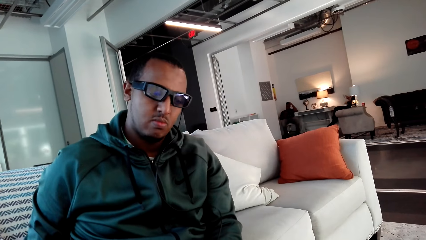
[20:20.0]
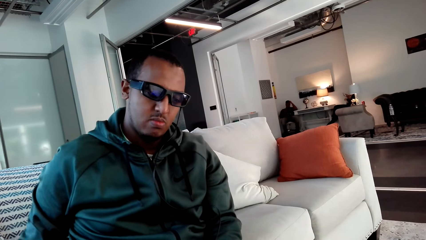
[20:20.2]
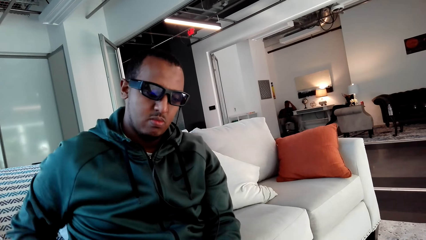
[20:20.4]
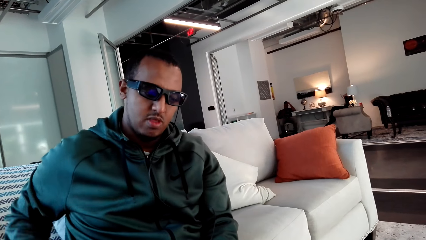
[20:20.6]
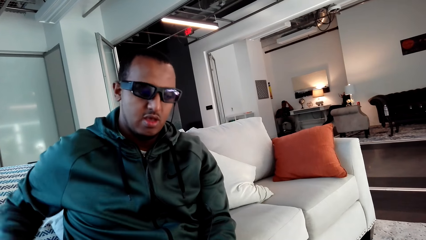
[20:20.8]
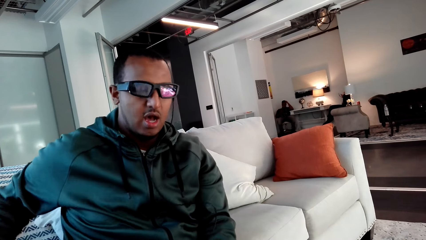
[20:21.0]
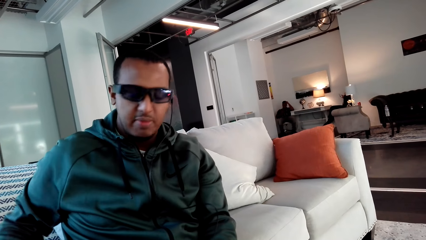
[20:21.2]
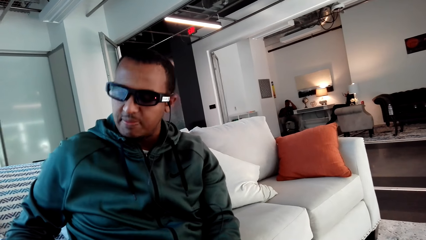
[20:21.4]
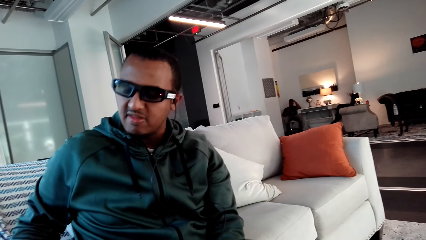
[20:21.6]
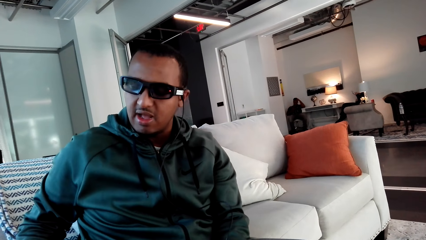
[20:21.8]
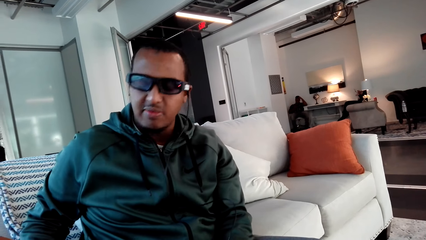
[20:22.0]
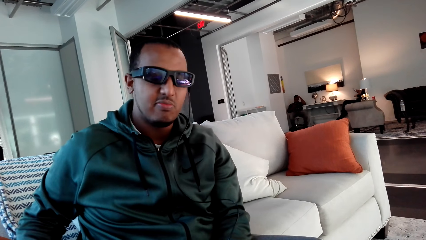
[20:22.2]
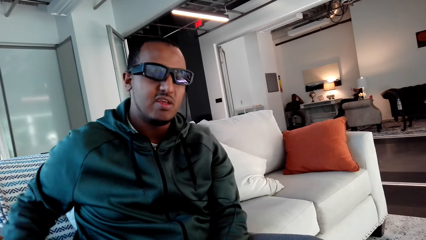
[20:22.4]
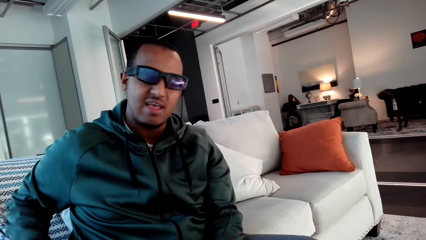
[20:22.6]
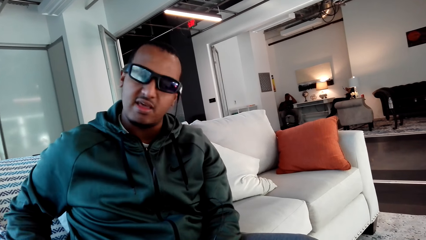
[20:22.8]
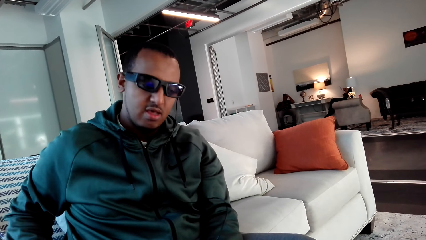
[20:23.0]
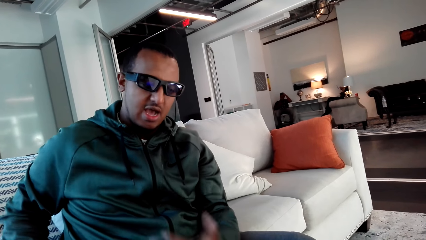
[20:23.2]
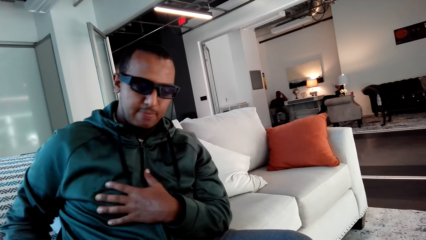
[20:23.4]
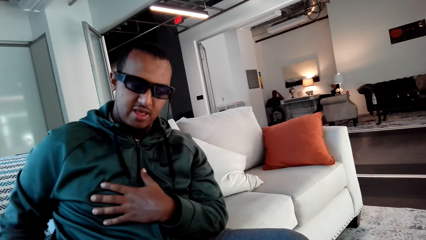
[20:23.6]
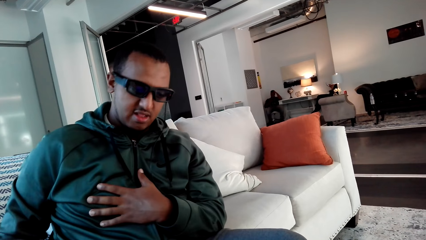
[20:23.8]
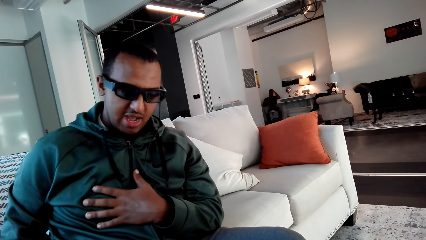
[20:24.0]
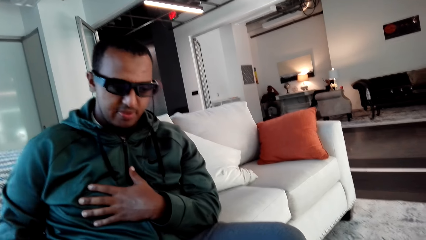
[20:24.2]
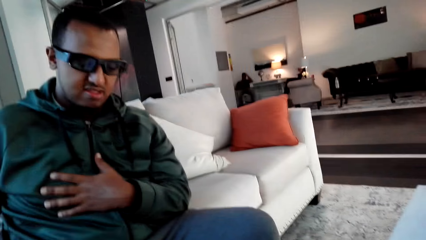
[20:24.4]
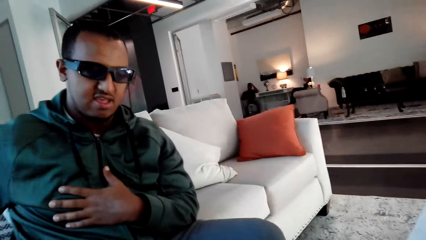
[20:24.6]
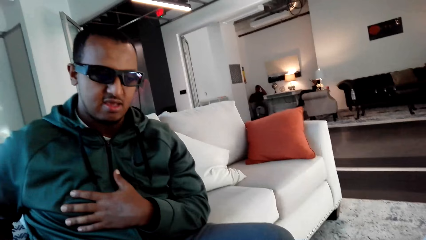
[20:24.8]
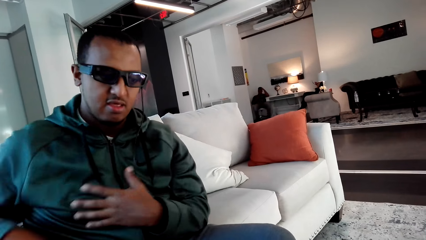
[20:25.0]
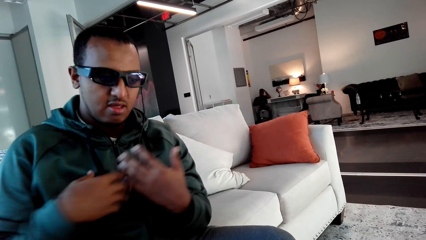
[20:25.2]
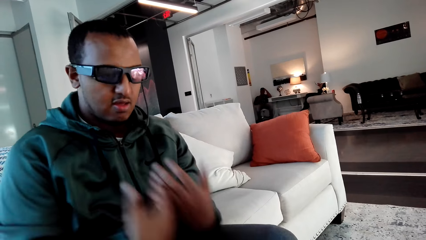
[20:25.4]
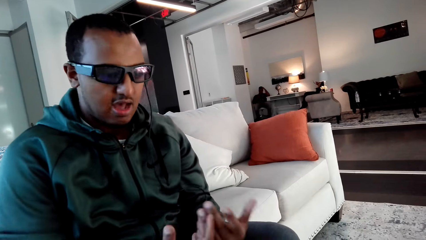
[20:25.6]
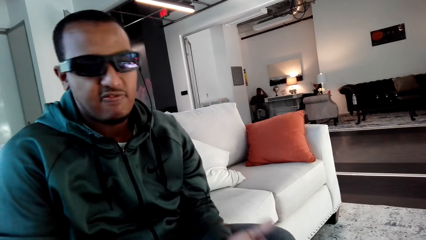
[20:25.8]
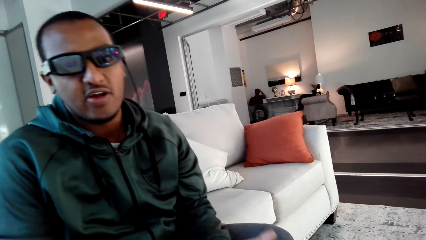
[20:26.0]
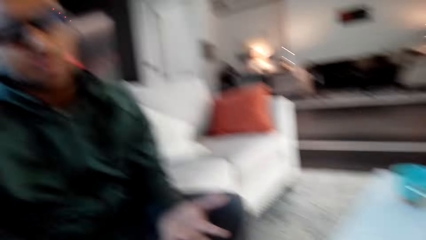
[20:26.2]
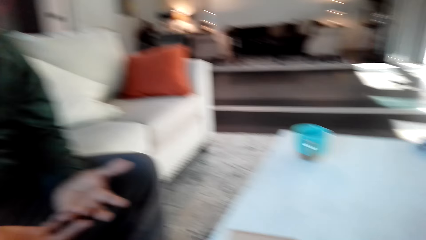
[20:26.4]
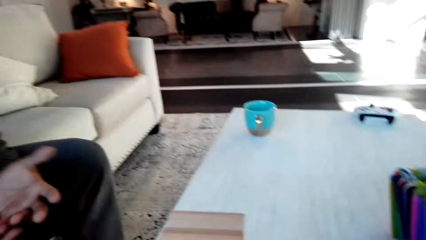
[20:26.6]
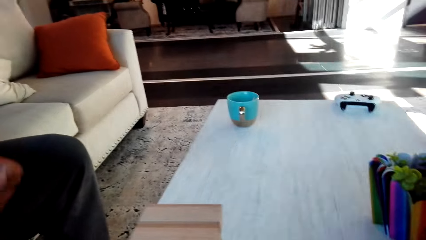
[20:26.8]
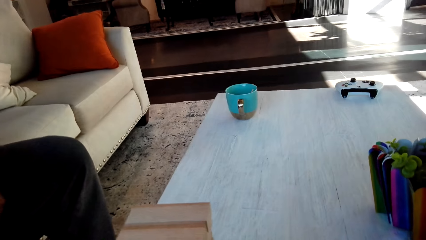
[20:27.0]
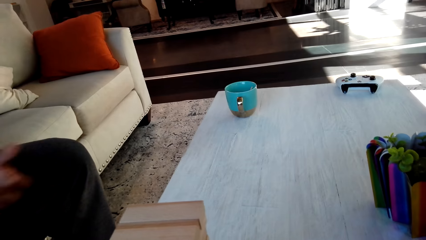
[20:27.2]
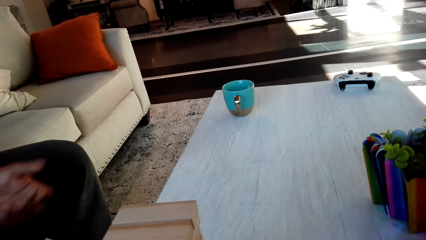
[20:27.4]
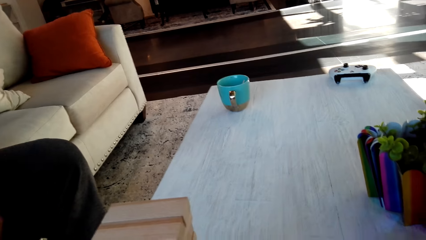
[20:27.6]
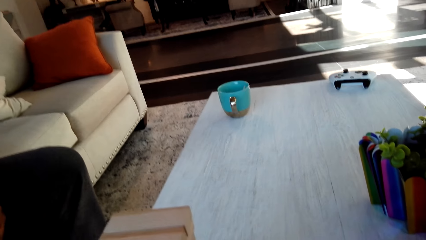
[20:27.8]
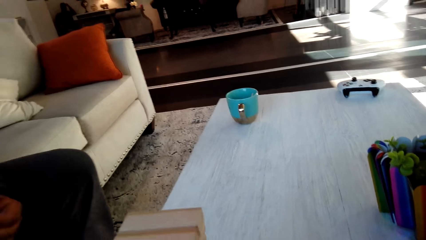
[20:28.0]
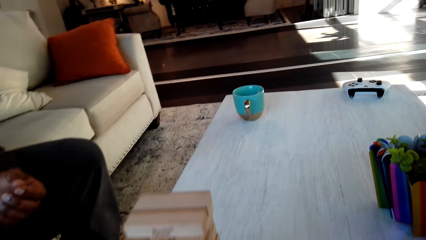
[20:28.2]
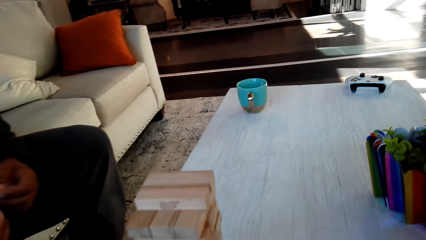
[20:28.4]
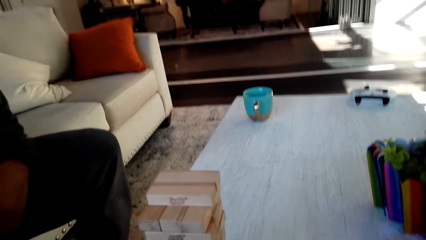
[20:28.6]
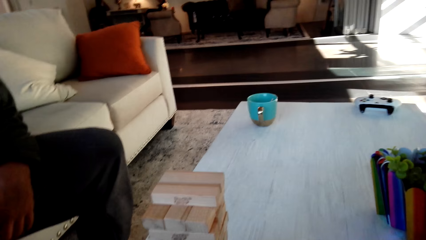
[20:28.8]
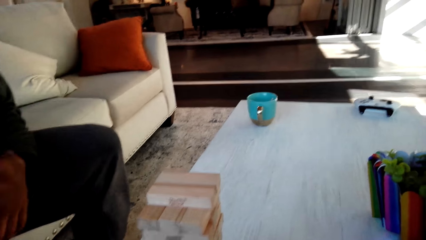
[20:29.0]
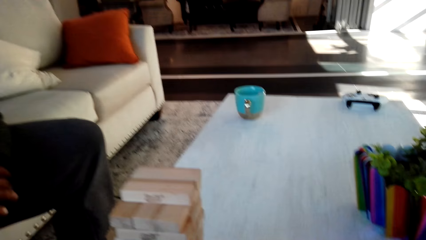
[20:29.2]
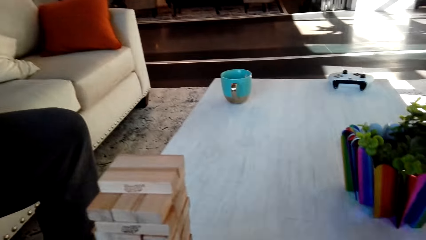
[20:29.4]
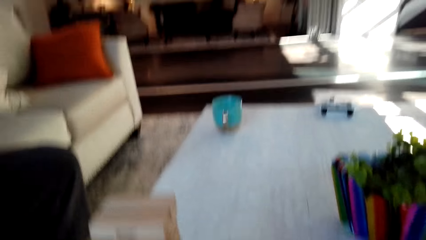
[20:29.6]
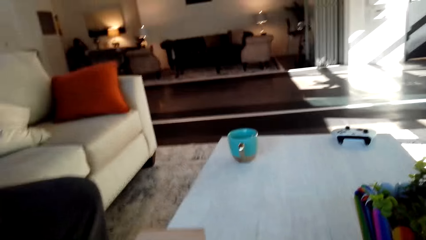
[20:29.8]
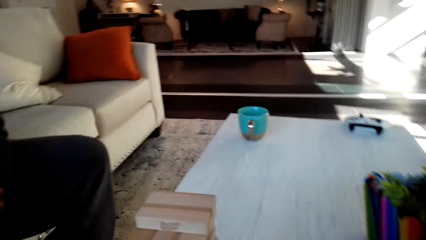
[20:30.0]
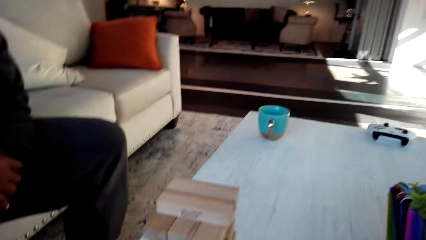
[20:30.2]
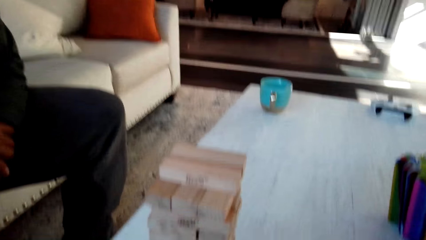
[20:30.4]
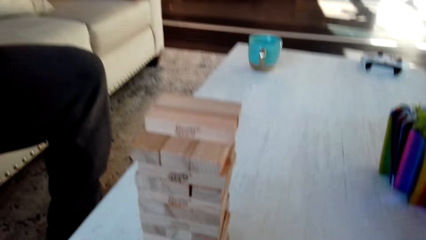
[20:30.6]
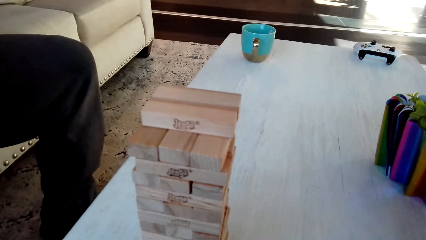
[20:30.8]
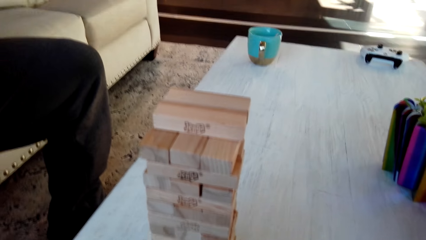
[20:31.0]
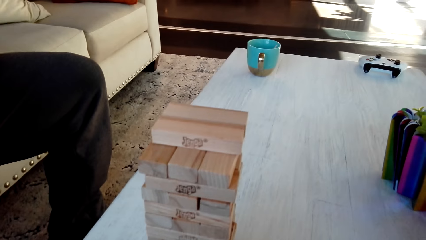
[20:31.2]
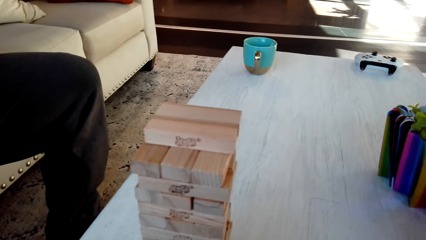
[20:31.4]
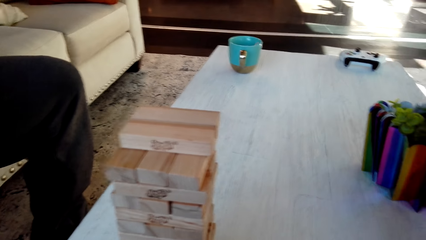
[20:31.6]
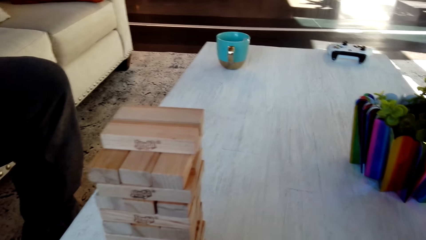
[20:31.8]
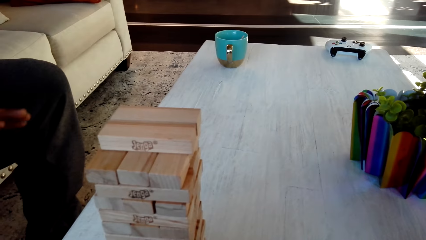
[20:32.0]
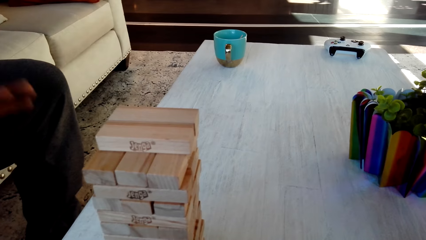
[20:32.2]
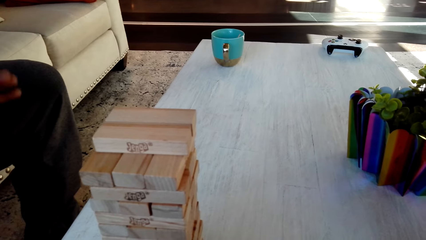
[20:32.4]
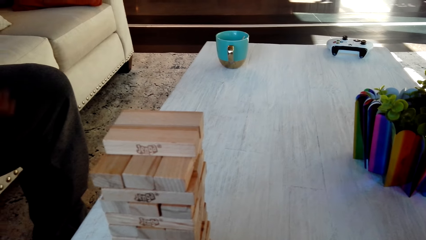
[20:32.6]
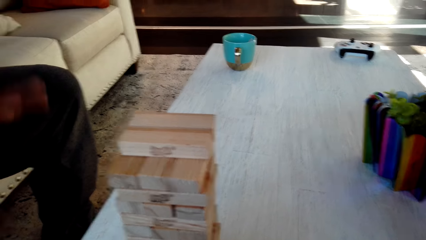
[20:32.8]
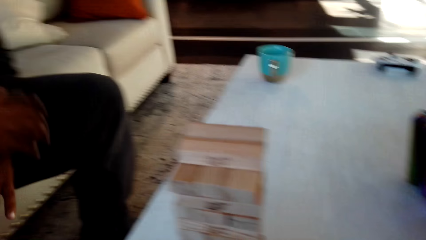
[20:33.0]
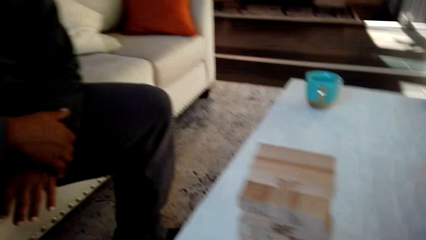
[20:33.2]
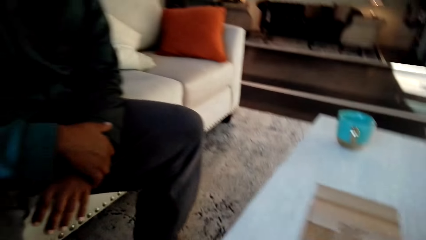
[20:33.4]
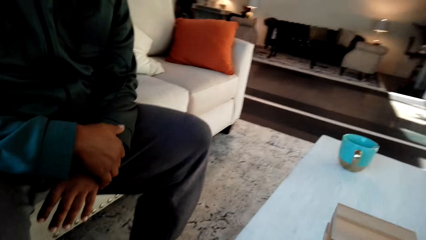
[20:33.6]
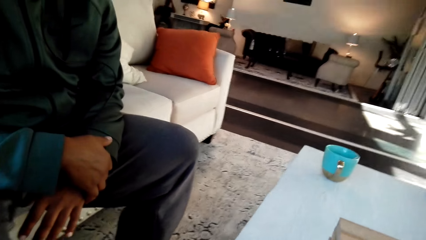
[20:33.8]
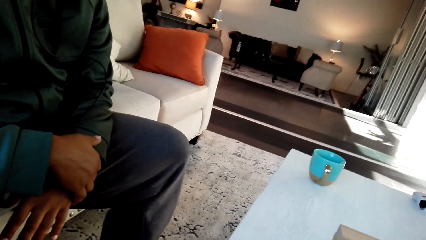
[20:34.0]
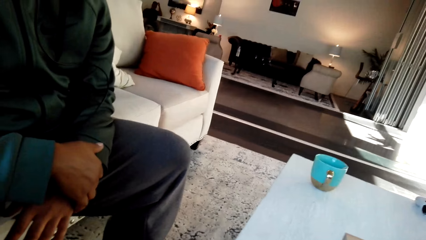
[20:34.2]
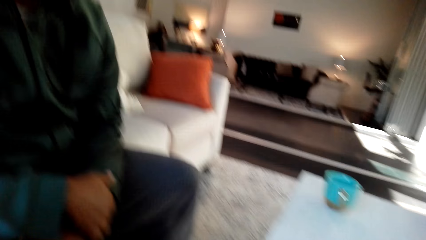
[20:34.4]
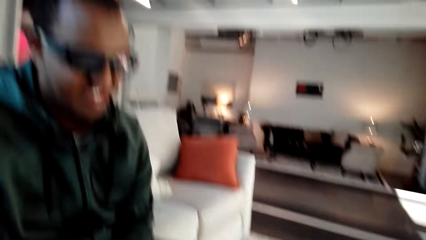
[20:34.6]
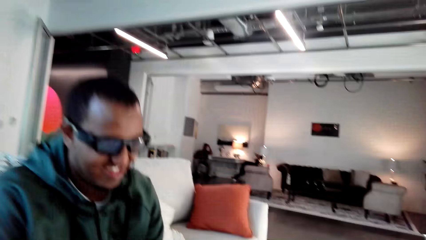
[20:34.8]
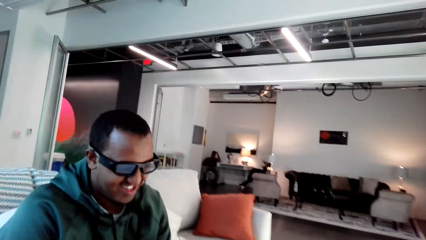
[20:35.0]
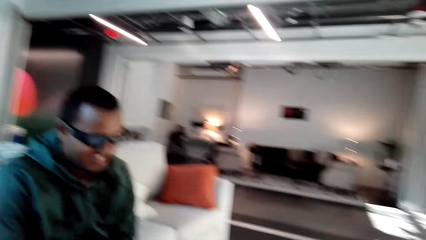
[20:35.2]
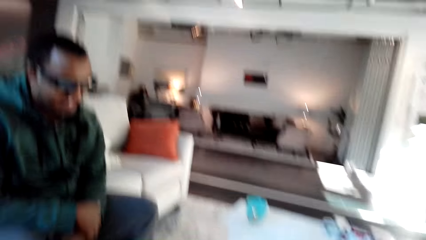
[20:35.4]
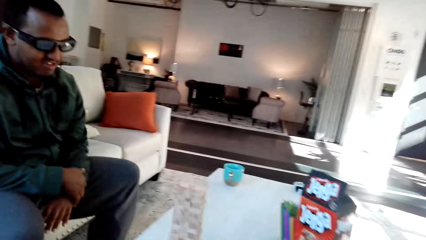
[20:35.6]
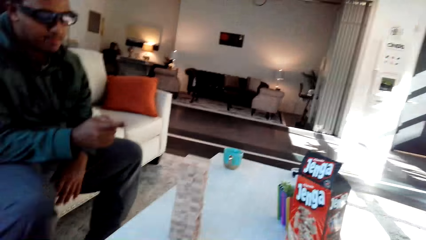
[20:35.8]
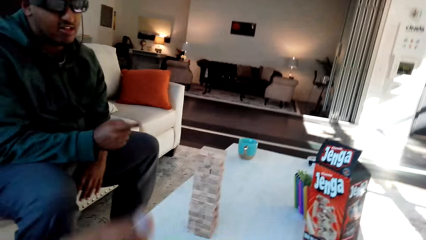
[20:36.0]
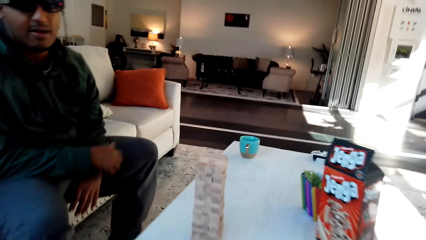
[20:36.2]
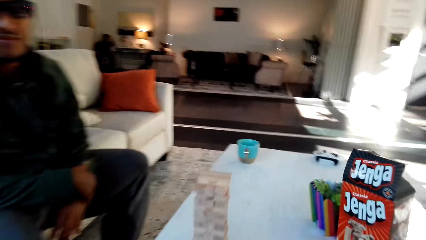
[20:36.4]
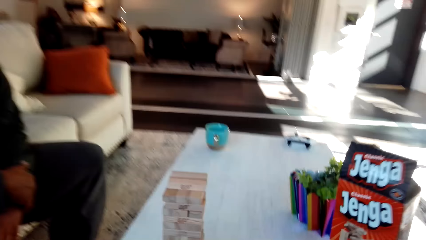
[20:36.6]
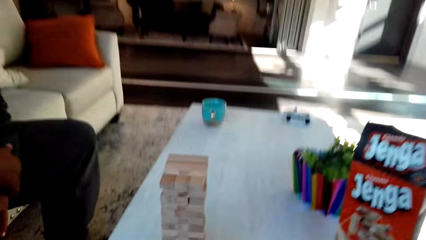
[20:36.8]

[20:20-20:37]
A man checks something. The camera wearer converses with the man.
